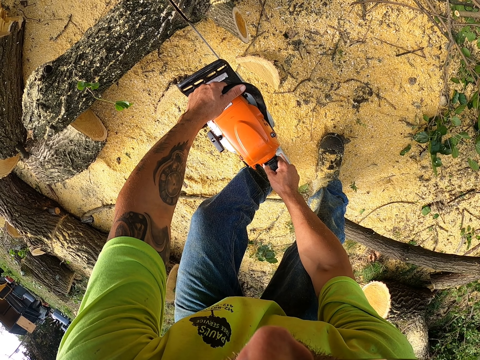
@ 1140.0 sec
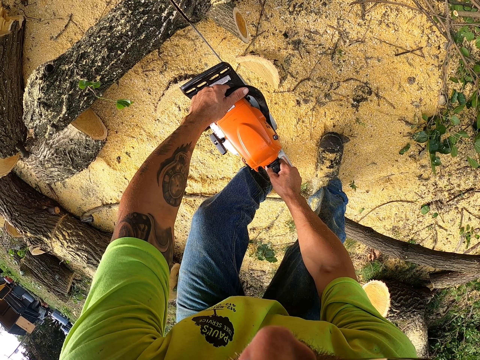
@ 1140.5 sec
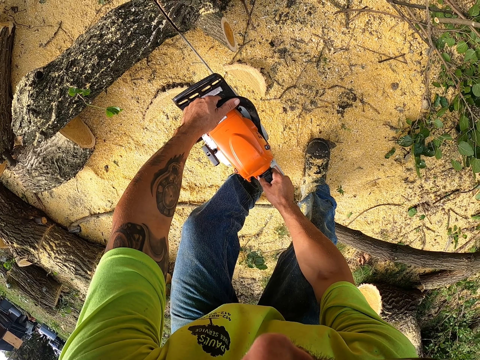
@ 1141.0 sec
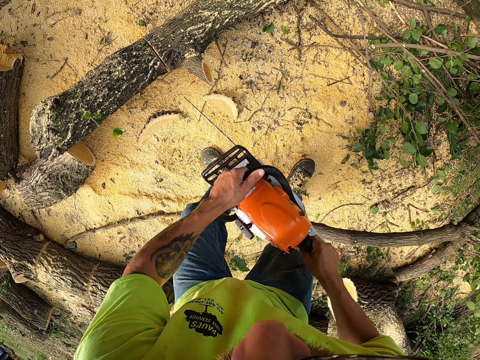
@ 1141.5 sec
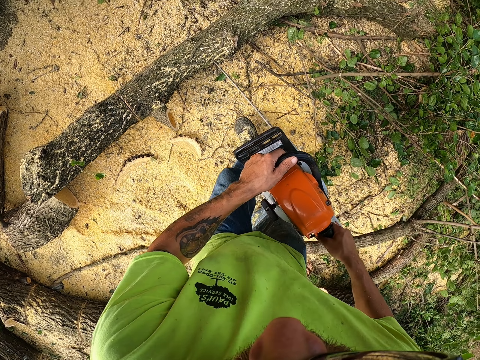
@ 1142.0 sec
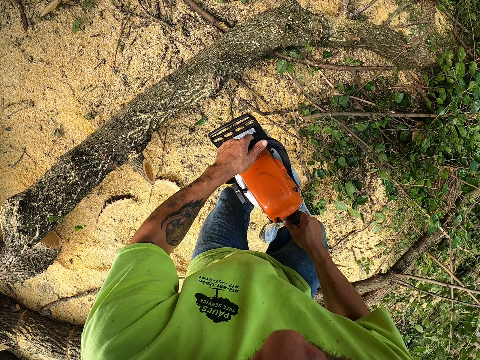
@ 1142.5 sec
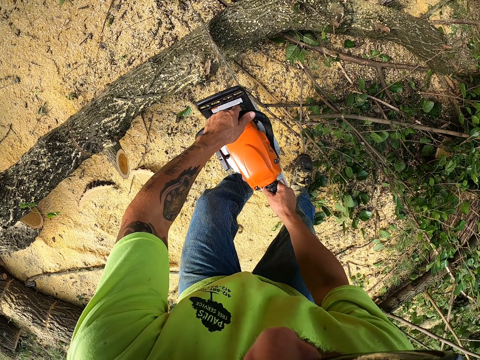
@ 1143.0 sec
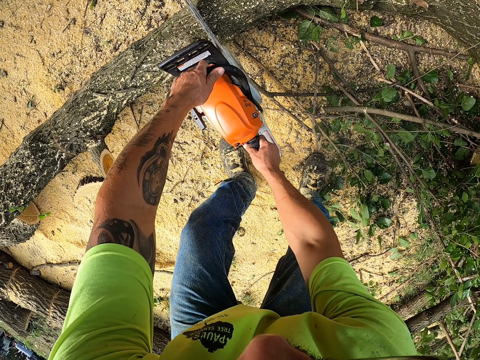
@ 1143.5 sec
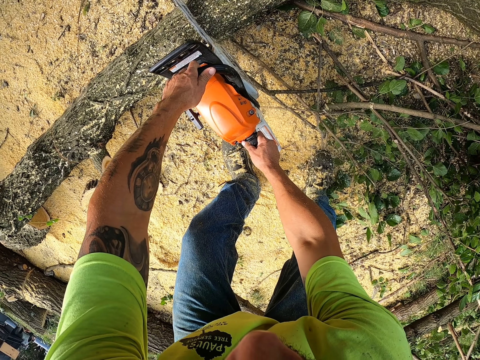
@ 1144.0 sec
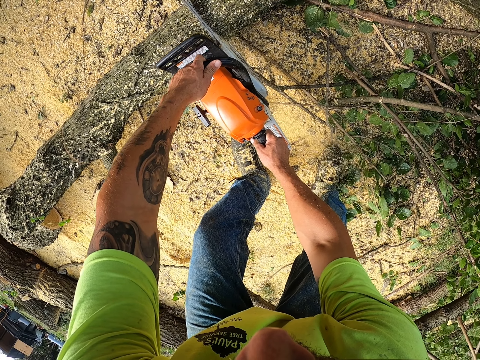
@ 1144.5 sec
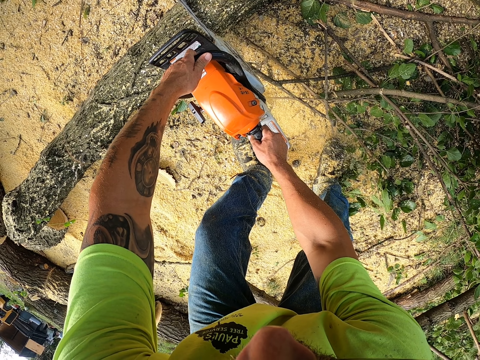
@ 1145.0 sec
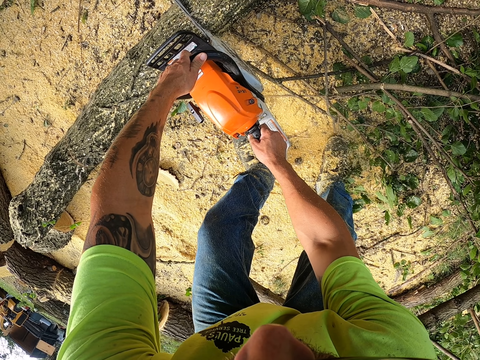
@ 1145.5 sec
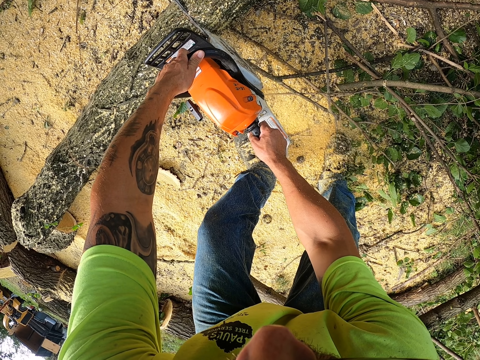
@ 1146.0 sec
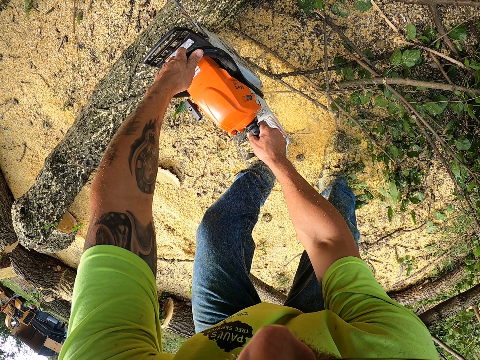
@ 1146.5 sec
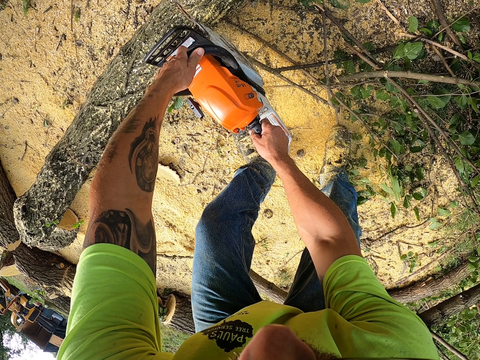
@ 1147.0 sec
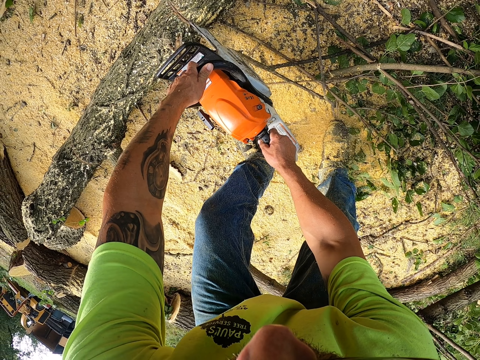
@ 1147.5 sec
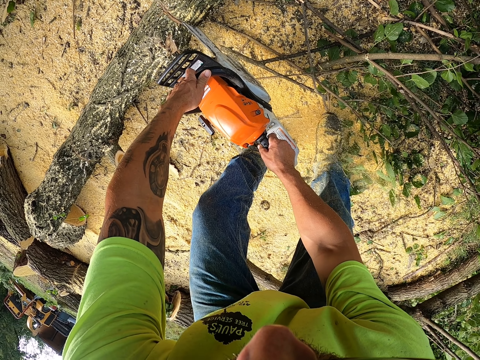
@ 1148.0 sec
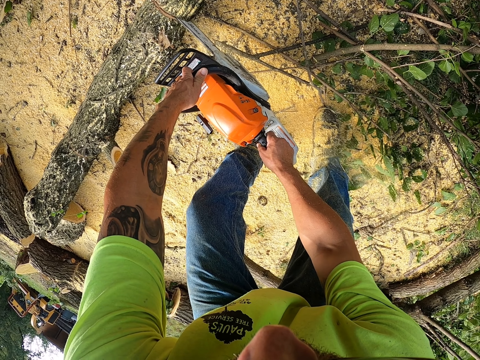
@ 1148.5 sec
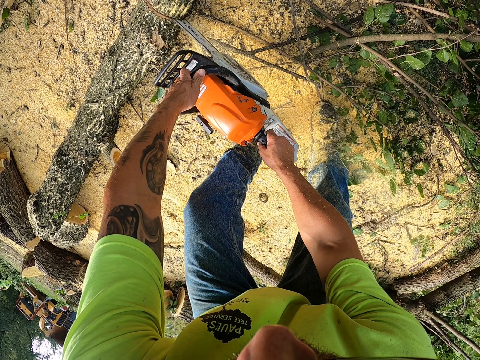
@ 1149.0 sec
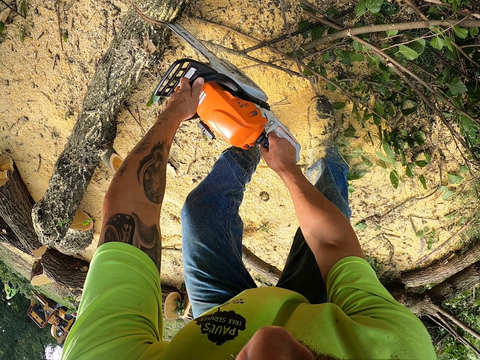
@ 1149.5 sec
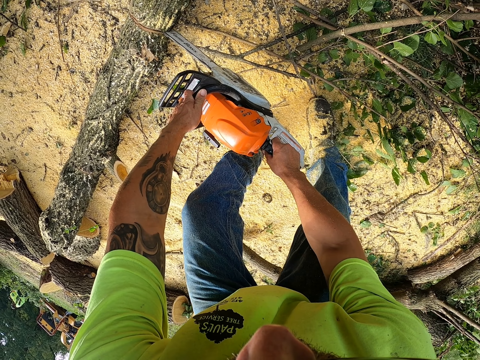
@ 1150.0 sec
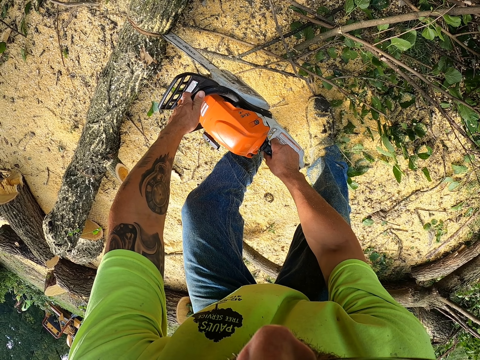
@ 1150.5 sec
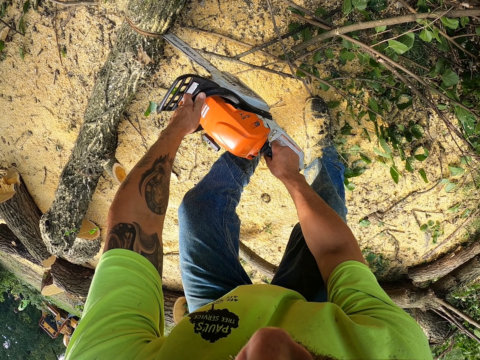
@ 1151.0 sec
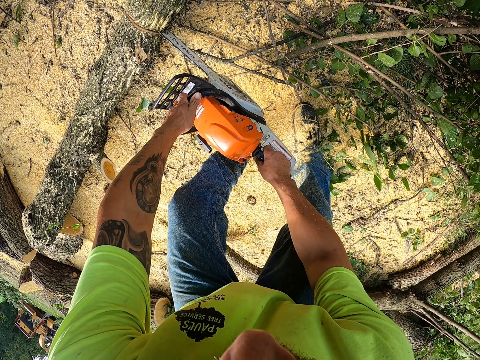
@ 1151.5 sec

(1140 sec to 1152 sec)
The camera wearer bucks up the tree on the ground with the chainsaw in his hand.

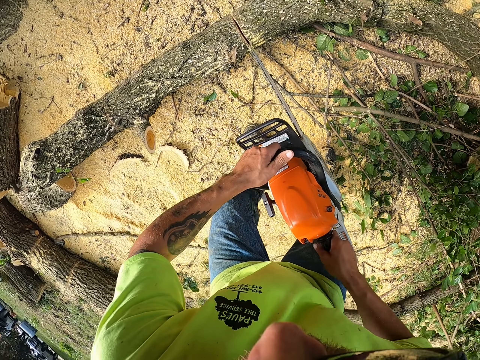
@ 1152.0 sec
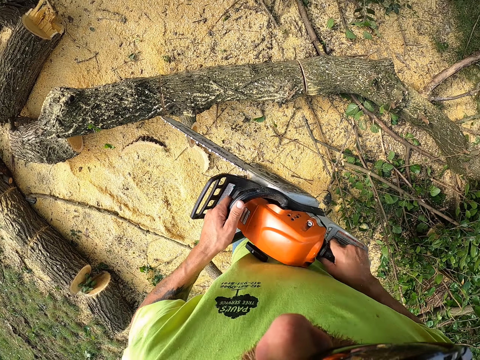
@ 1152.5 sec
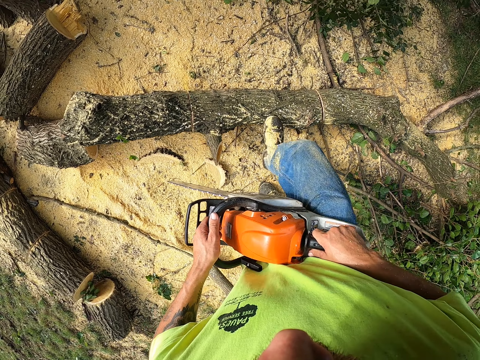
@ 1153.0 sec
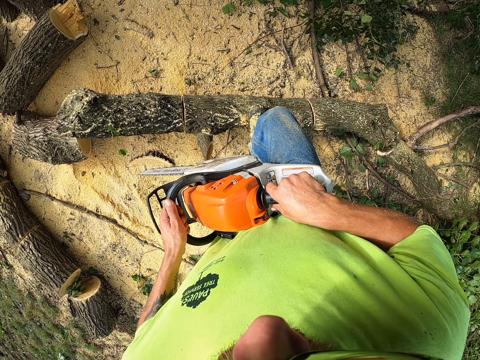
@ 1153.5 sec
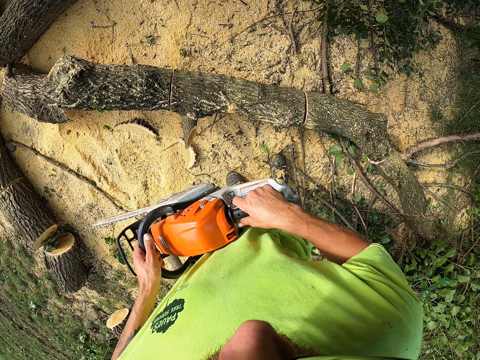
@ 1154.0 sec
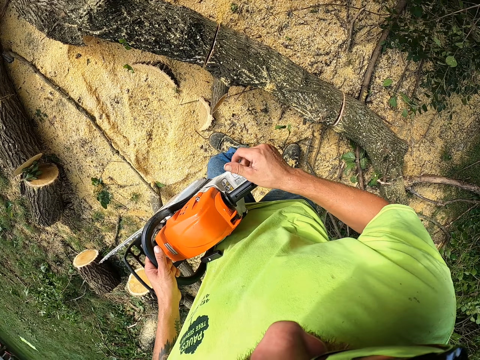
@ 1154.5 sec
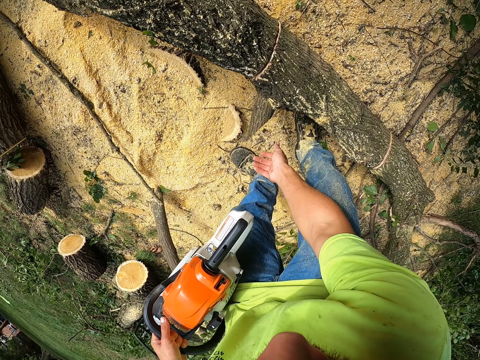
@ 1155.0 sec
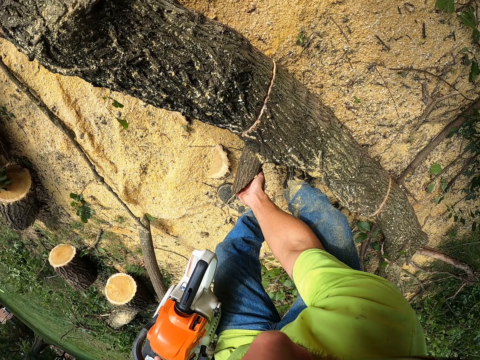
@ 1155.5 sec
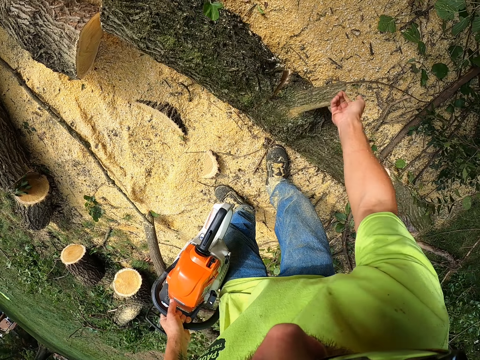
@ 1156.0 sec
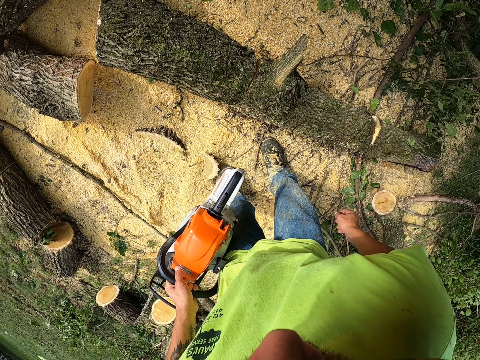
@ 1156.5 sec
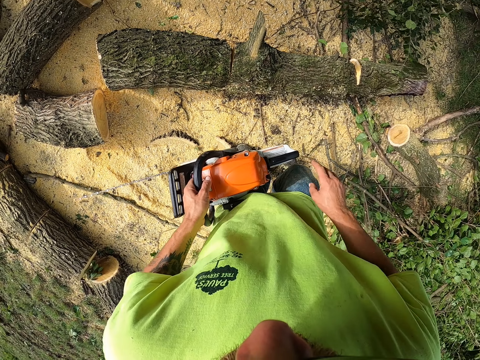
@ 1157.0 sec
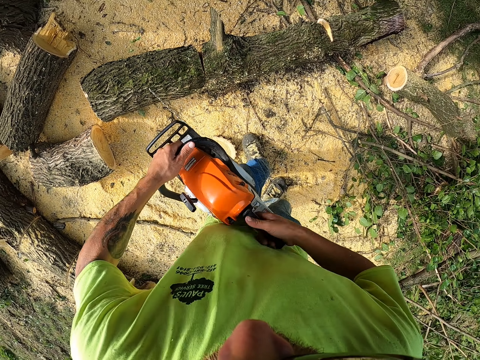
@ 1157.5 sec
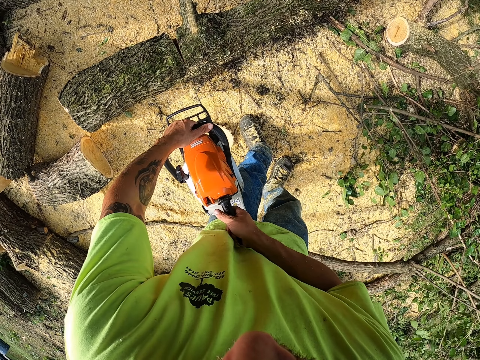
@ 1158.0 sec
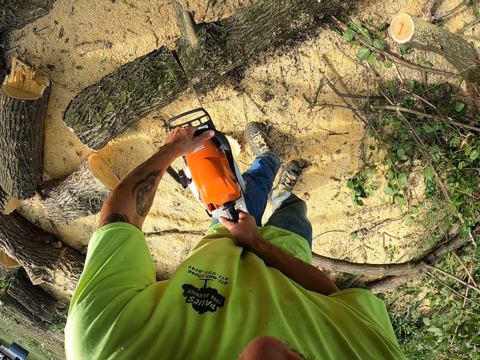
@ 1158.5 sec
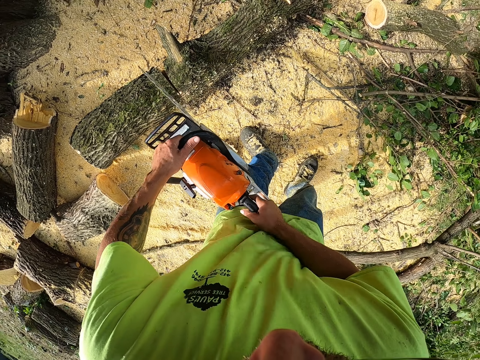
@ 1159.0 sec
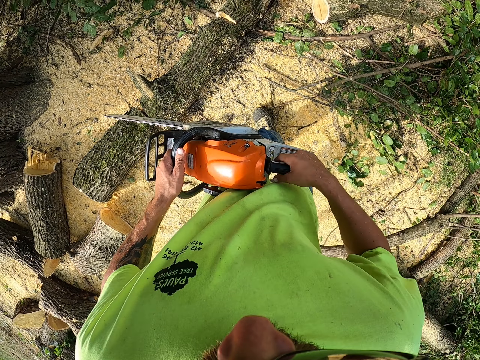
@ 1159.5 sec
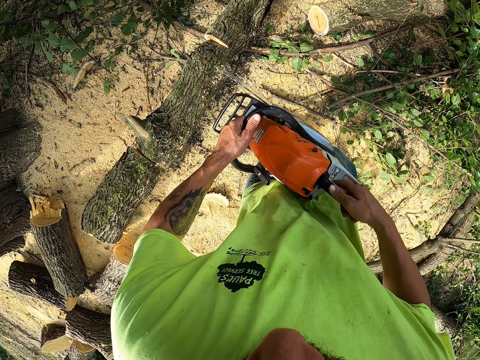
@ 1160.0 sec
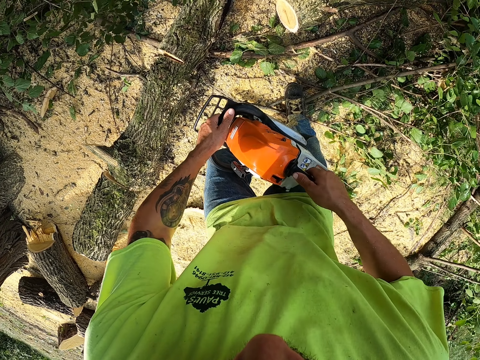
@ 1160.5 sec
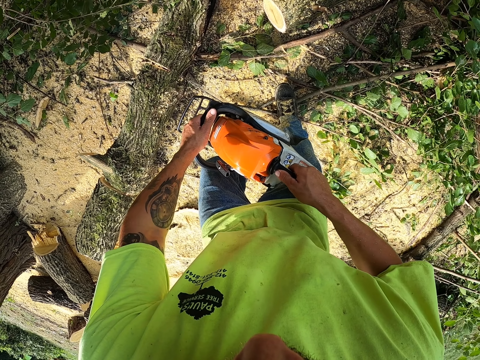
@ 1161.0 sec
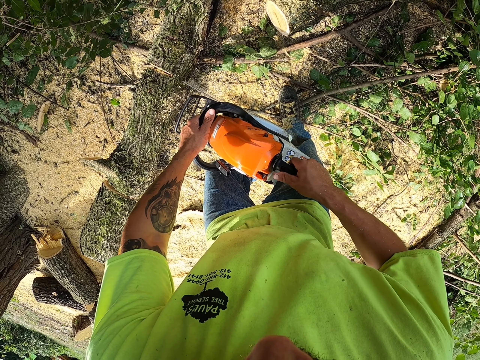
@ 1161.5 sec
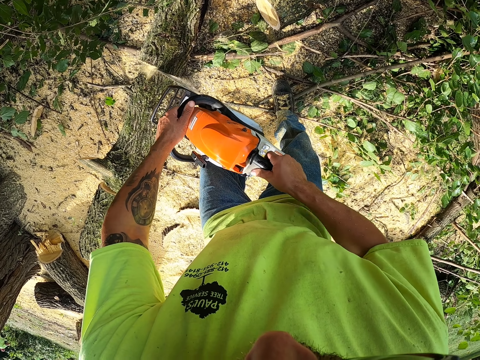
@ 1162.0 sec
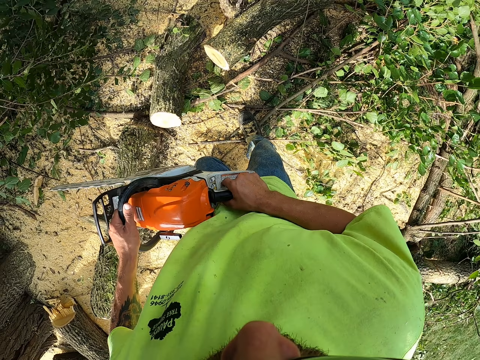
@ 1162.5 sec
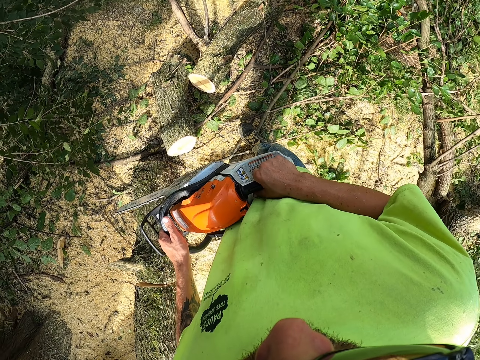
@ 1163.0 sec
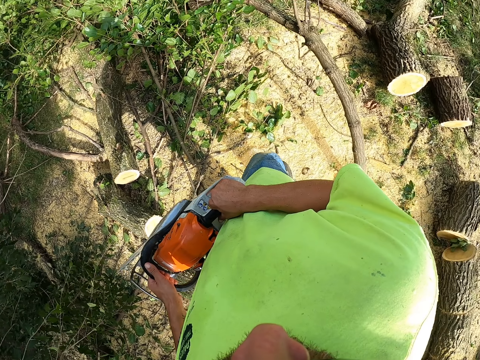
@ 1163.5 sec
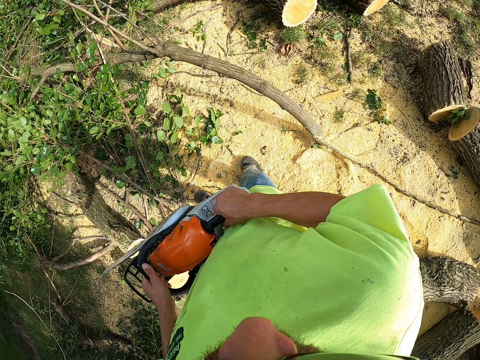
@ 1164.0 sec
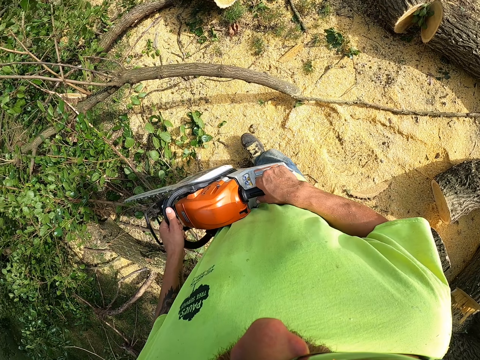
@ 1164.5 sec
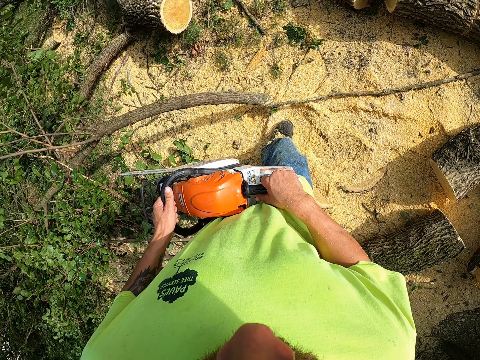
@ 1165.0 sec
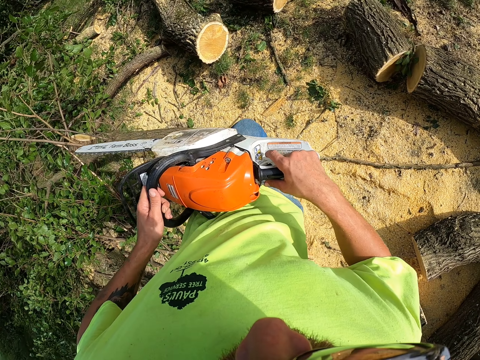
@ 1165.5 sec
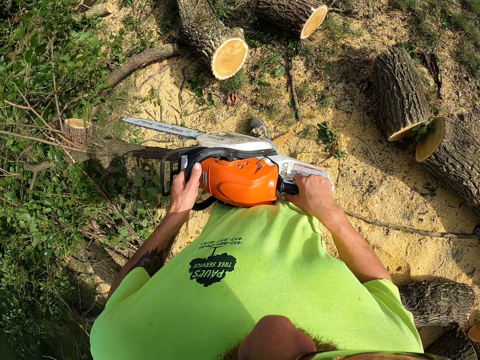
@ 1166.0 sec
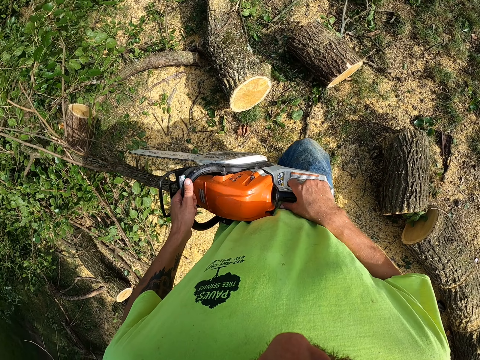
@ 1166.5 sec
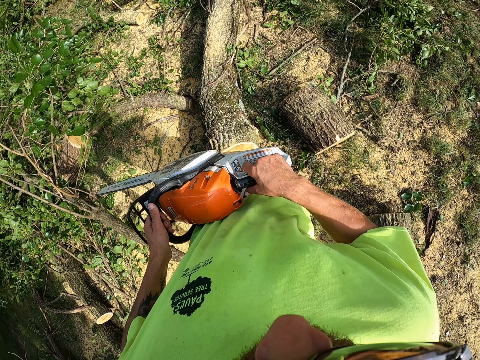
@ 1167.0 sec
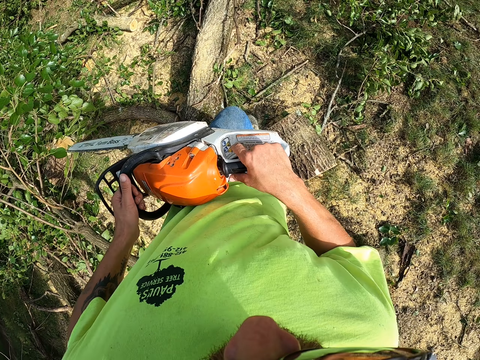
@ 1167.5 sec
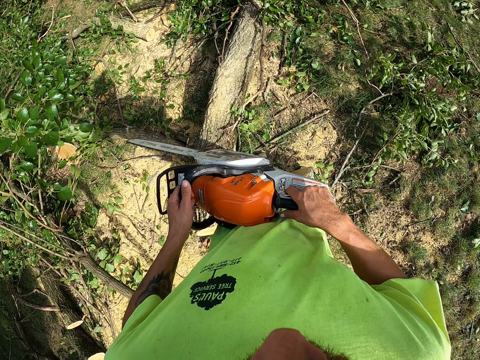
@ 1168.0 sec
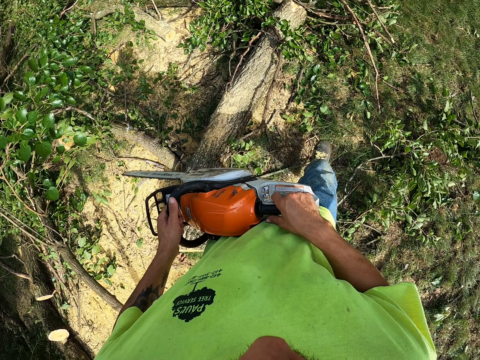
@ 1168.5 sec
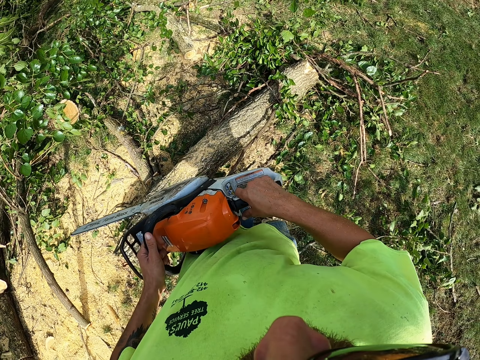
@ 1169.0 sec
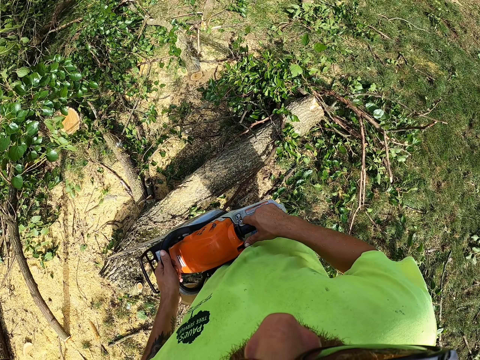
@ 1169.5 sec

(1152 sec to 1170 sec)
The camera wearer places his right leg on the tree on the ground. He moves the tree with his right leg. He turns the tree on the ground with his right hand. He holds the tree with the right hand. He holds the chainsaw with his right hand. He bucks up the tree on the ground with the chainsaw in his hand. He bucks up the tree again.
